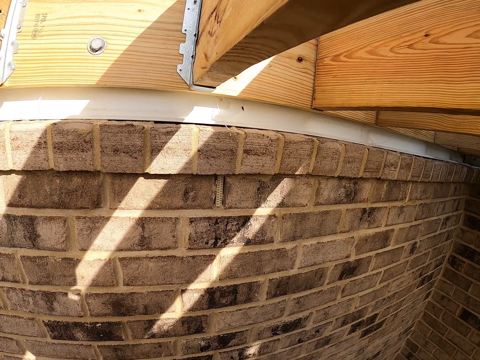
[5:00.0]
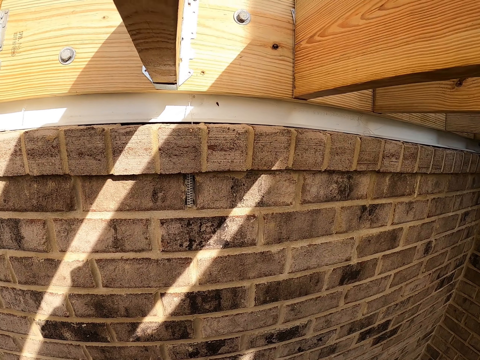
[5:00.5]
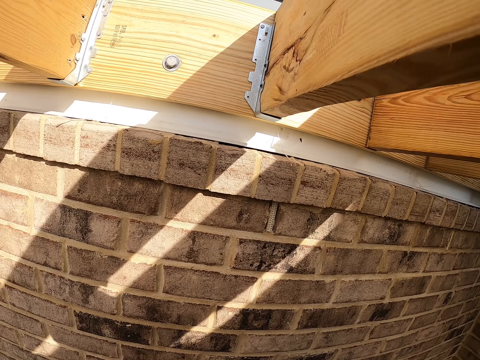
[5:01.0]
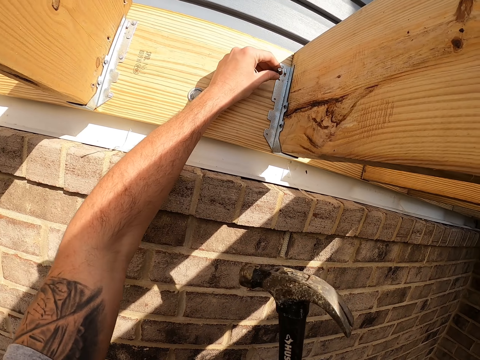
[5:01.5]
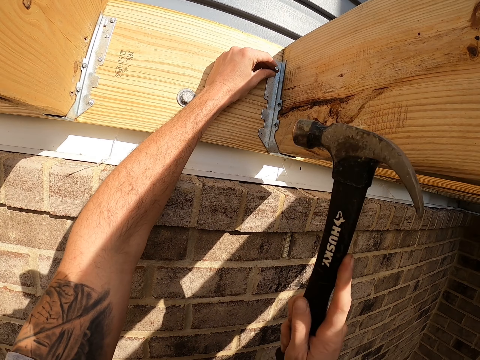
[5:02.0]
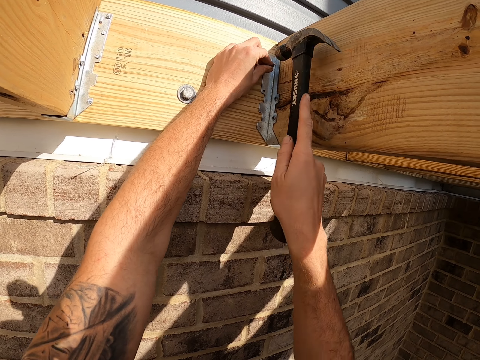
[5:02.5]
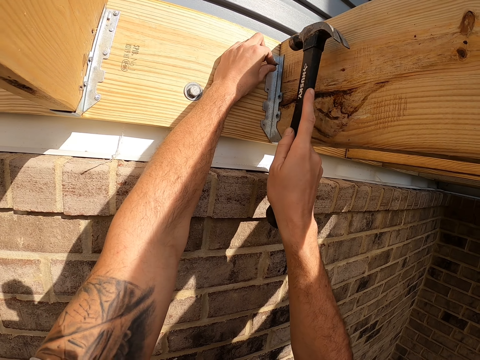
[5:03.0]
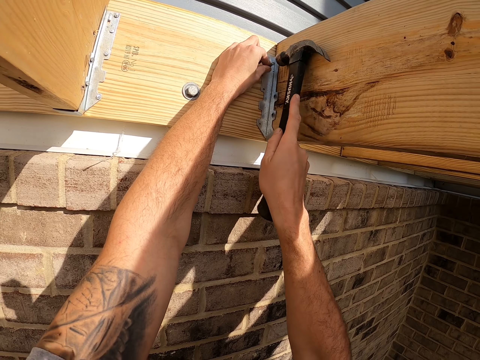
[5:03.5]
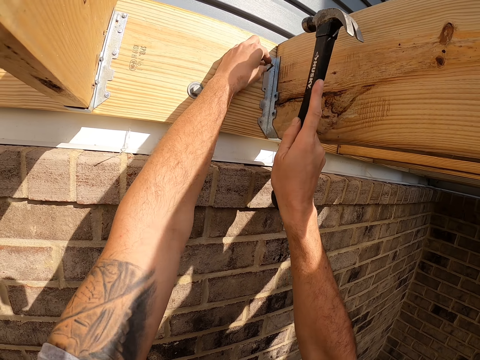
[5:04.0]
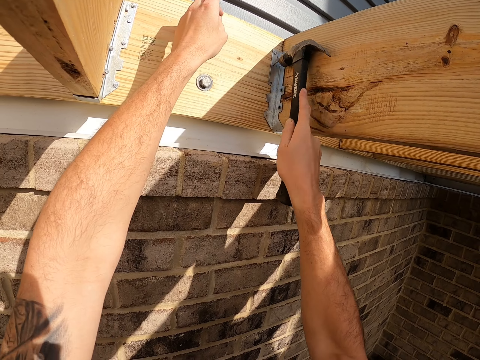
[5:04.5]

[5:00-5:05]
The camera wearer puts a nail on the hurricane tie bracket or timber. They hit the nail with the hammer.

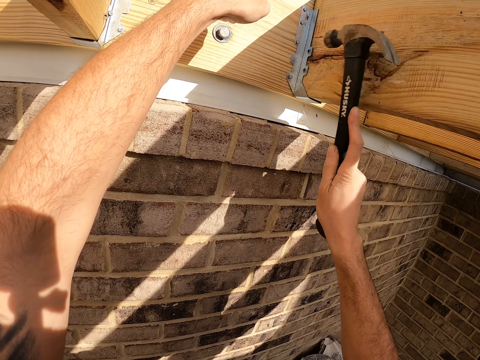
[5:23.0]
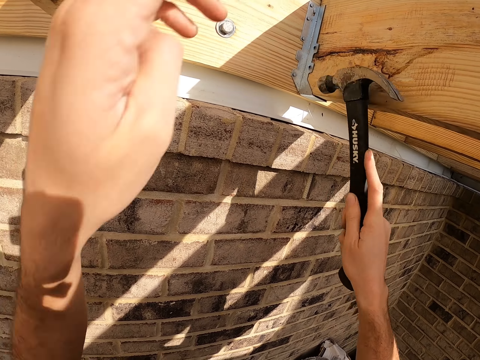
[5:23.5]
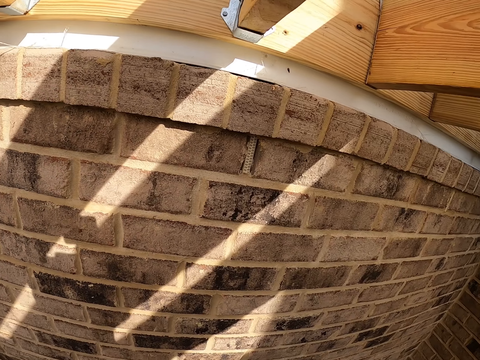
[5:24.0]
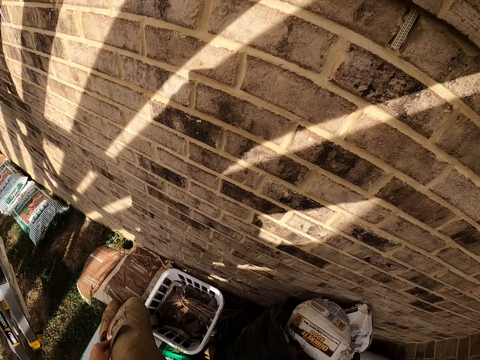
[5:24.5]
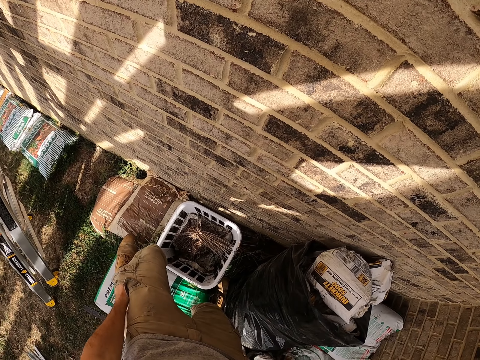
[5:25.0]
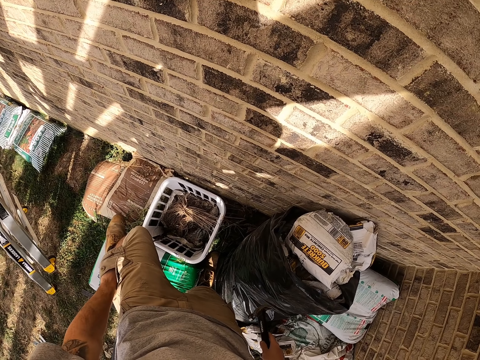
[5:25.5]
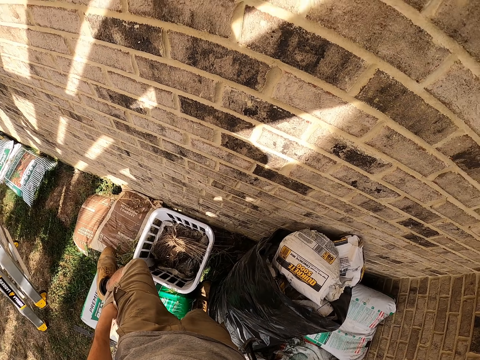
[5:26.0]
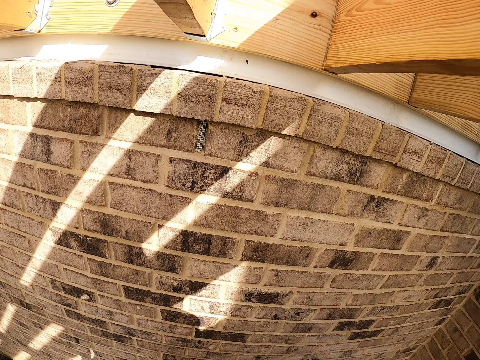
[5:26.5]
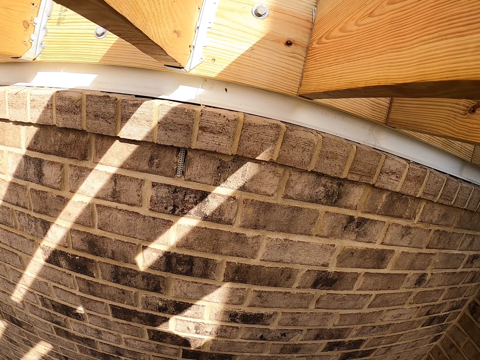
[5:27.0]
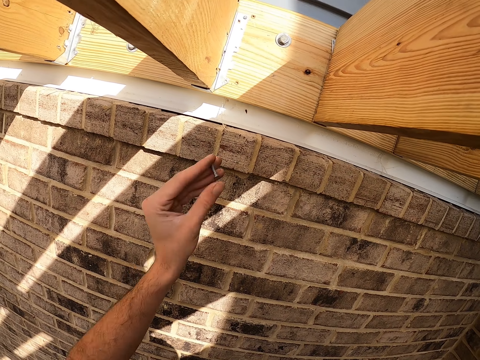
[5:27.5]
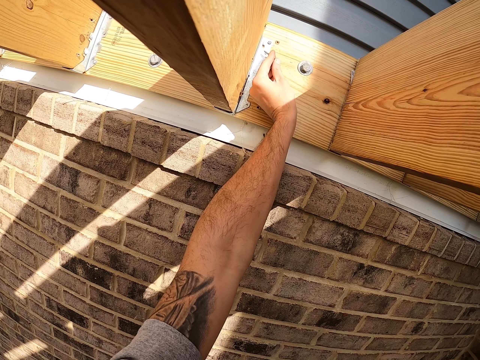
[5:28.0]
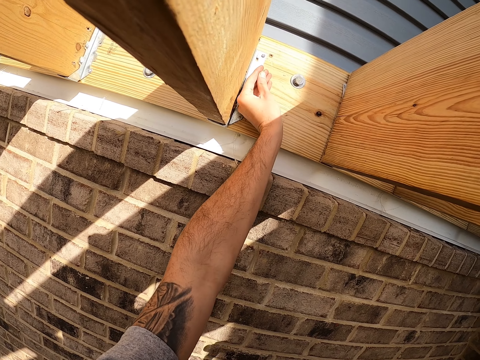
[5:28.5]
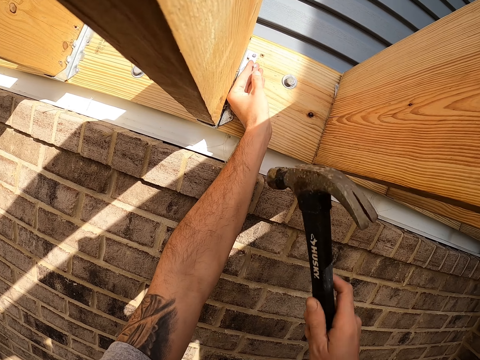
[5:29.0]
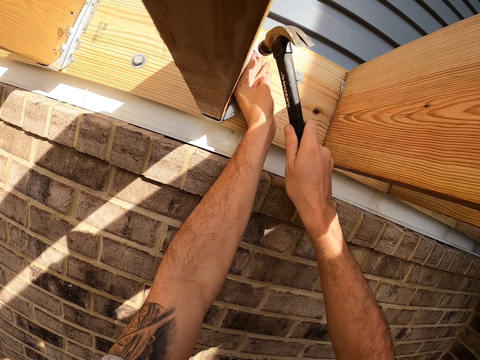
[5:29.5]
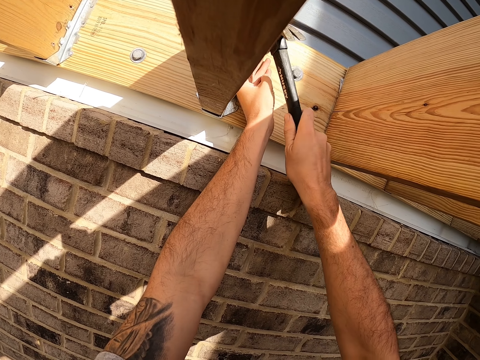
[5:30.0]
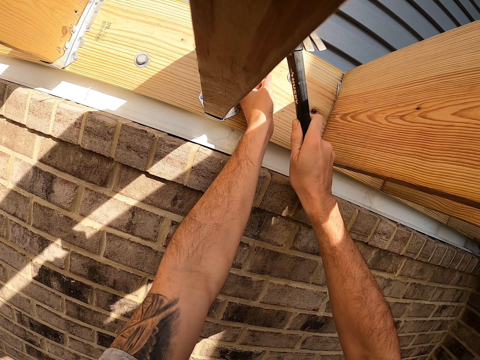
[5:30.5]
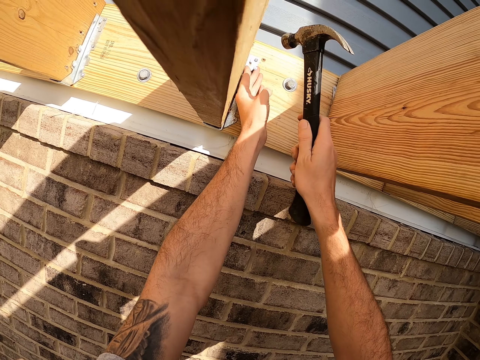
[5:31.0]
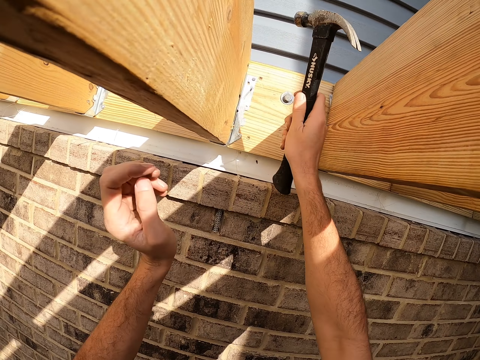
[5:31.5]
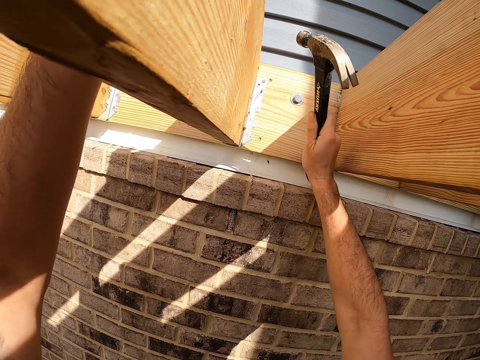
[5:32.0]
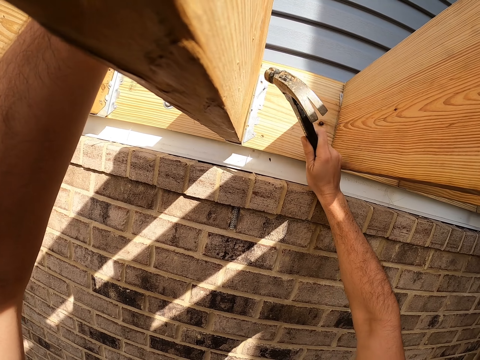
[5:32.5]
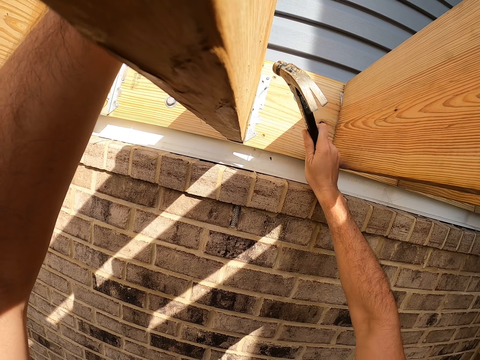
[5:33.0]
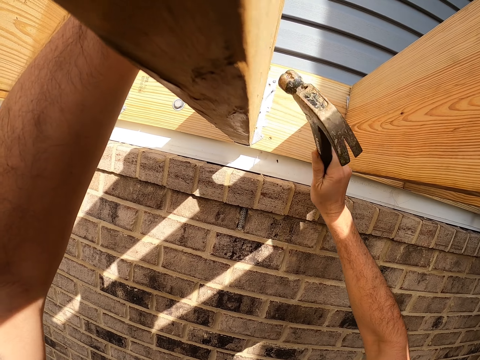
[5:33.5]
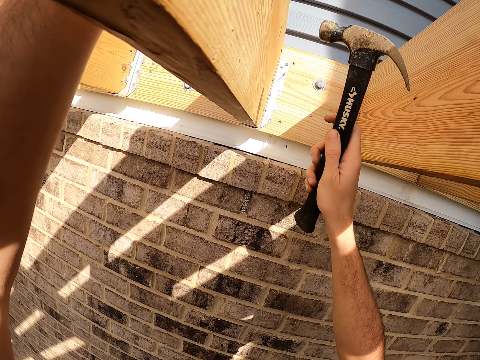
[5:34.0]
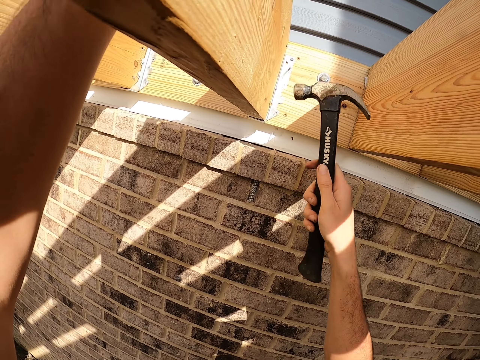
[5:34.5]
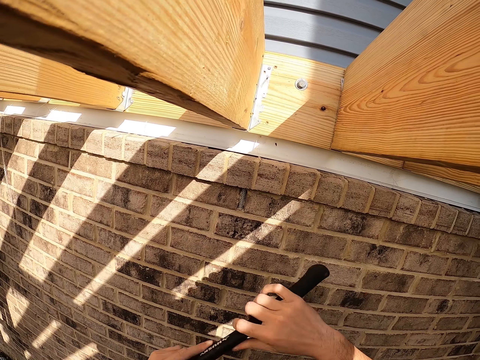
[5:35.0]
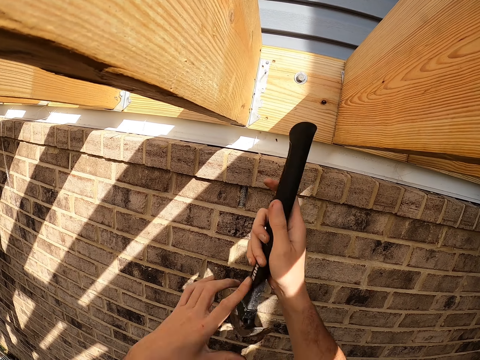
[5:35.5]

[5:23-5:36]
The camera wearer looks around. He picks up a nail from his pocket. He puts the nail on the hurricane tie bracket or timber. He hits the nail with the hammer on the timber. He touches something.

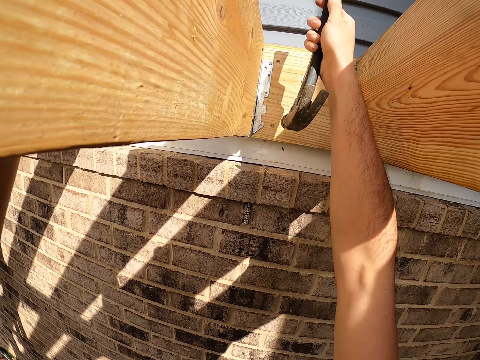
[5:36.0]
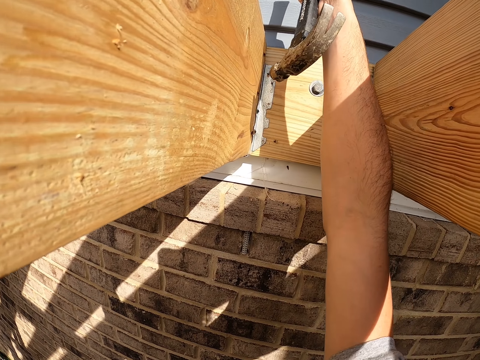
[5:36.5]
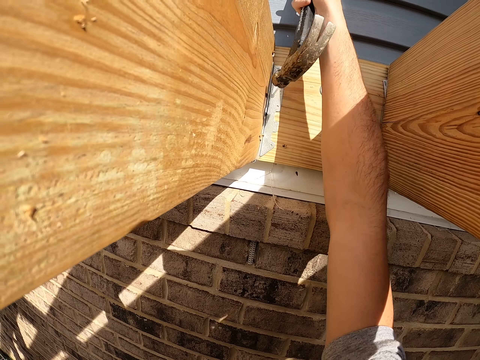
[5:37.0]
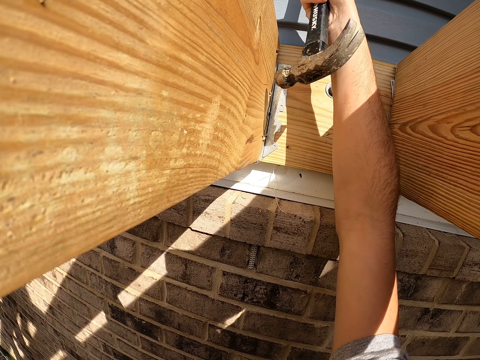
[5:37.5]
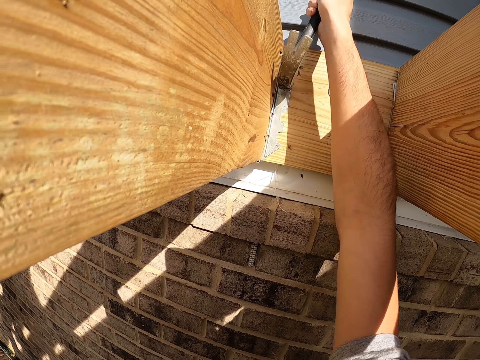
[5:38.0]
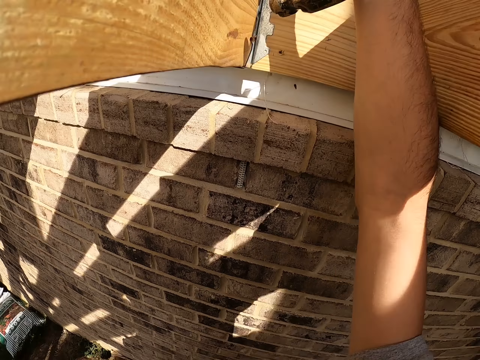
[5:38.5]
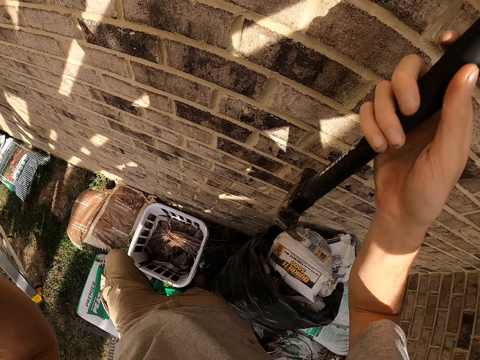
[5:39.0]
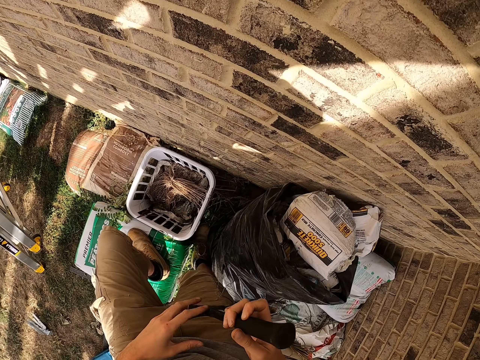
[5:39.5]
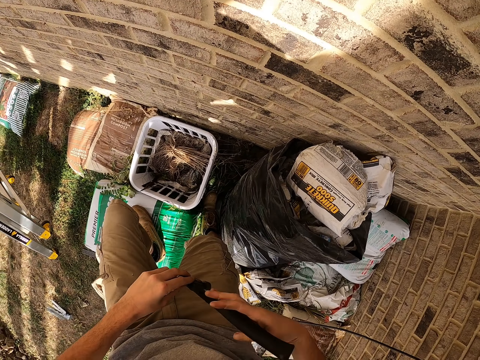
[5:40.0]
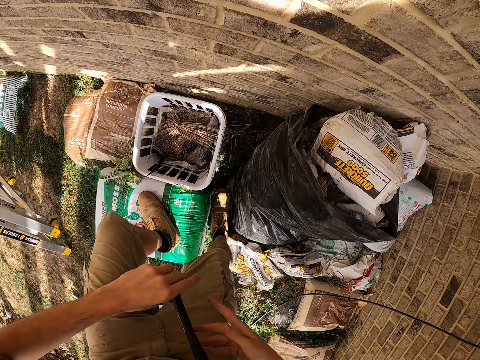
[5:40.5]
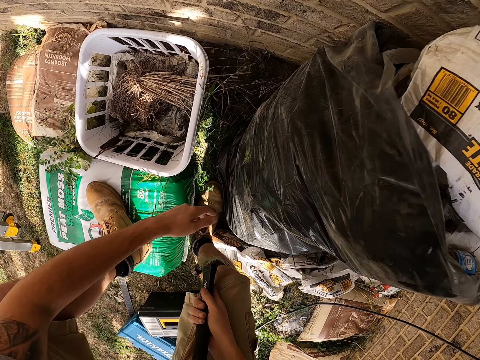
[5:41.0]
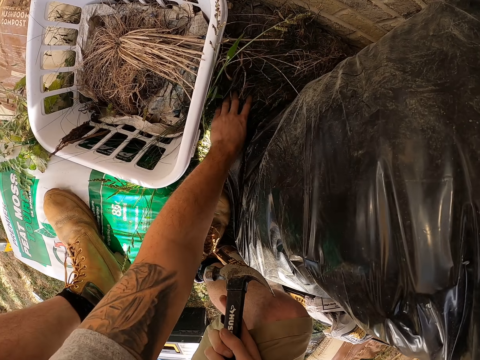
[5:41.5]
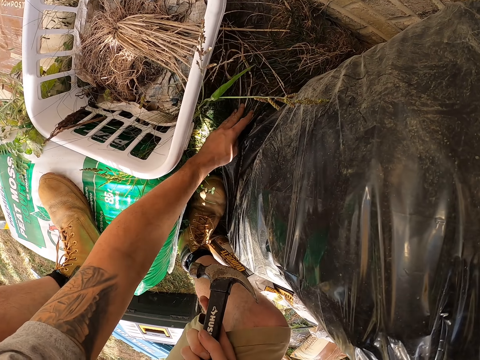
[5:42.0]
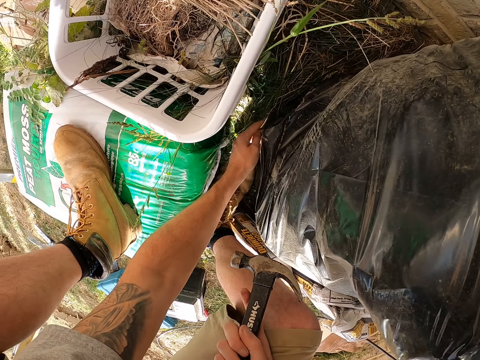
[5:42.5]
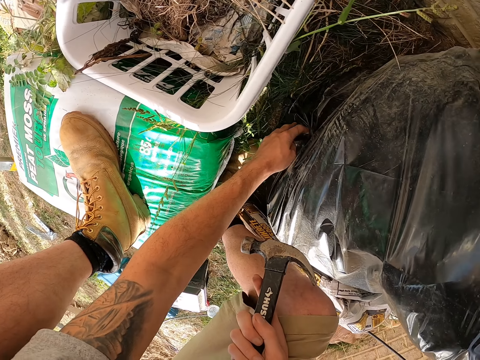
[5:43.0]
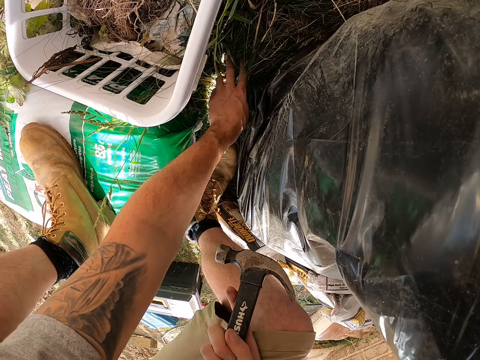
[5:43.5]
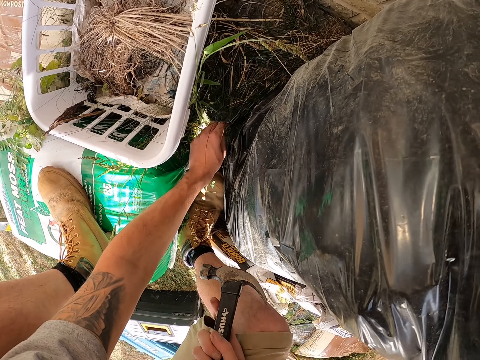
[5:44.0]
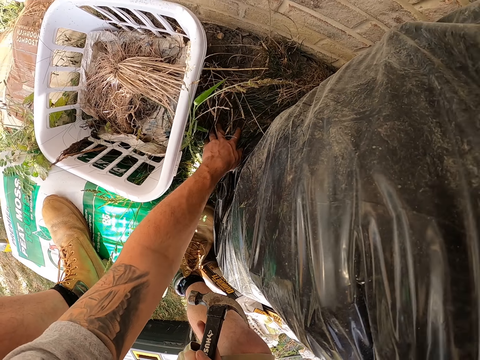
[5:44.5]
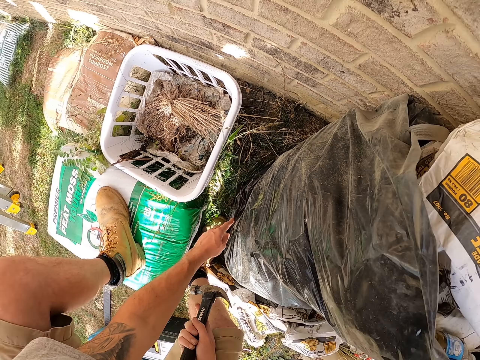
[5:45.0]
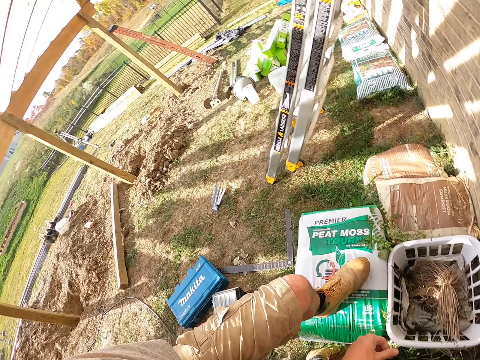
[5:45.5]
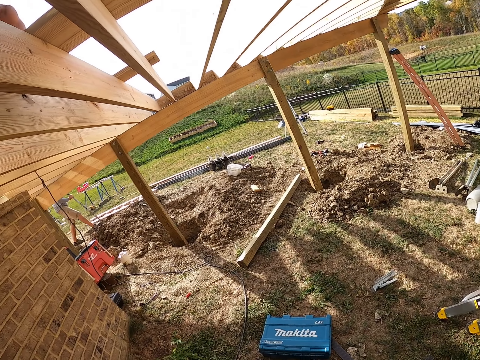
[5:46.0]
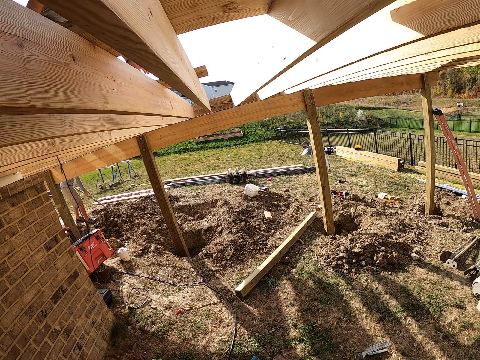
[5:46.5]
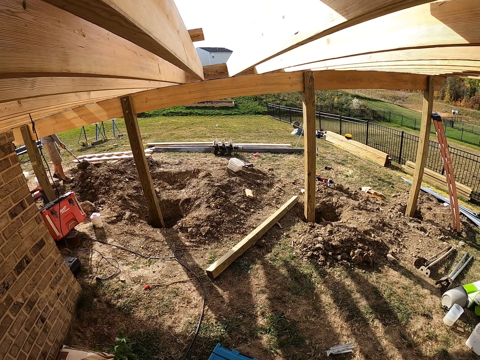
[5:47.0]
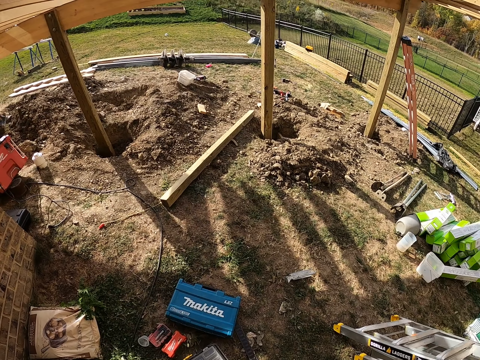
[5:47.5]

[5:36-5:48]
The camera wearer hammers the nail on the timber. They hold the hammer. They search for a nail in the grass or shrubs. They look around the building.
